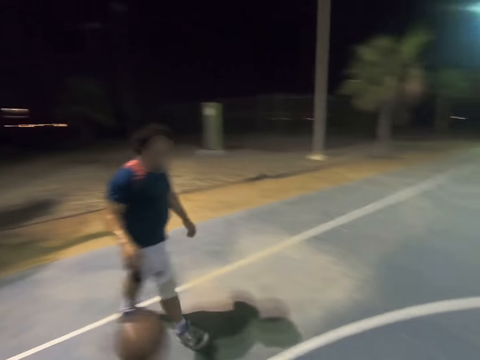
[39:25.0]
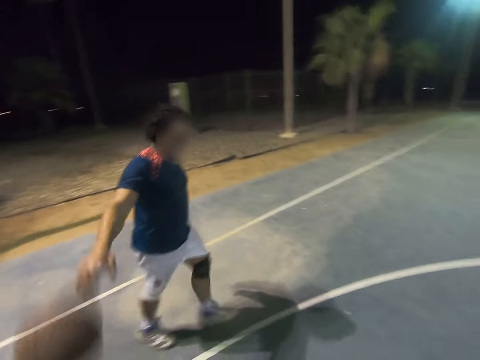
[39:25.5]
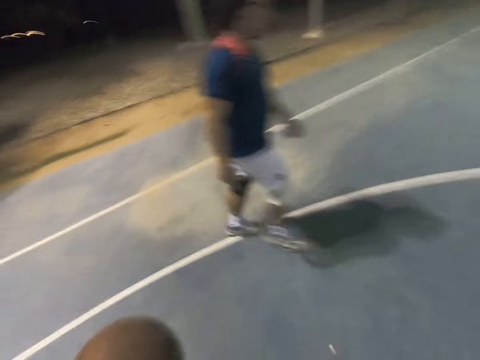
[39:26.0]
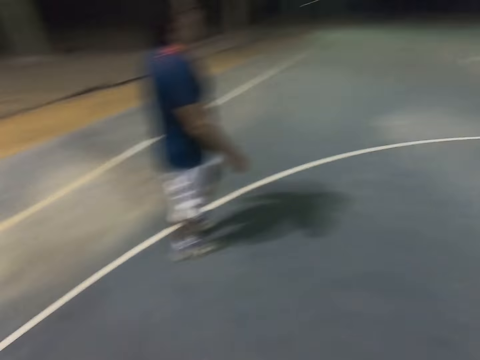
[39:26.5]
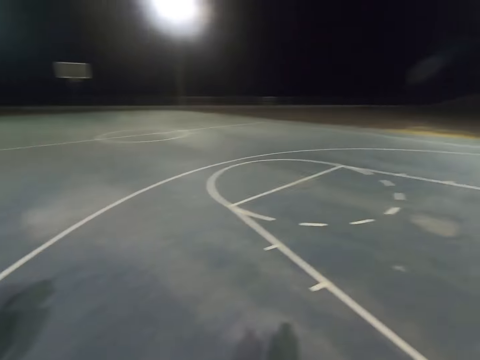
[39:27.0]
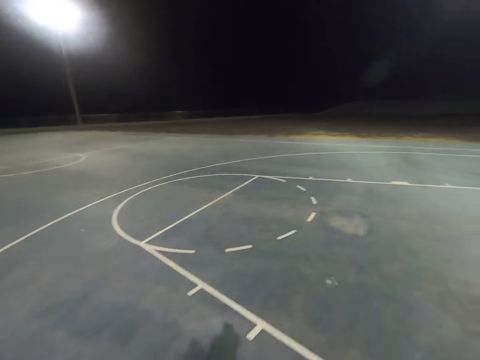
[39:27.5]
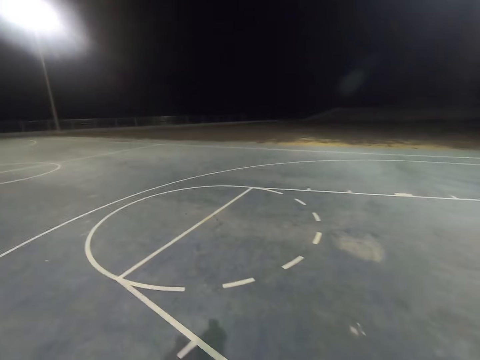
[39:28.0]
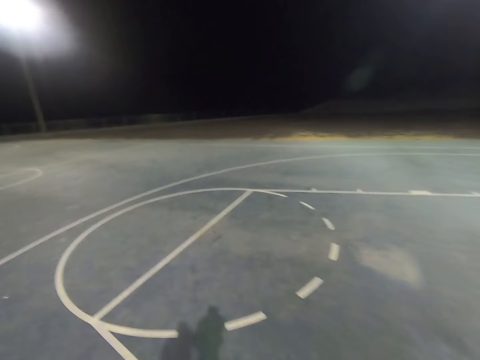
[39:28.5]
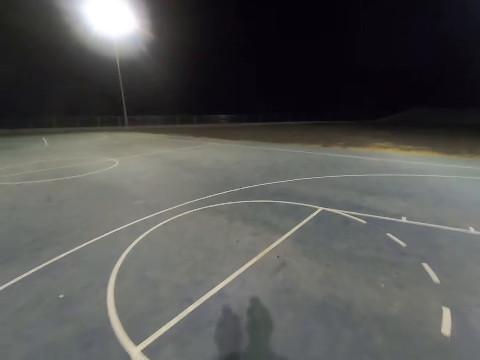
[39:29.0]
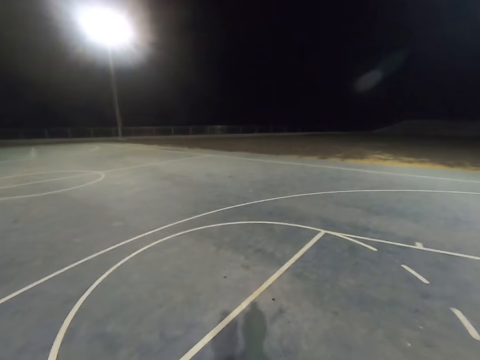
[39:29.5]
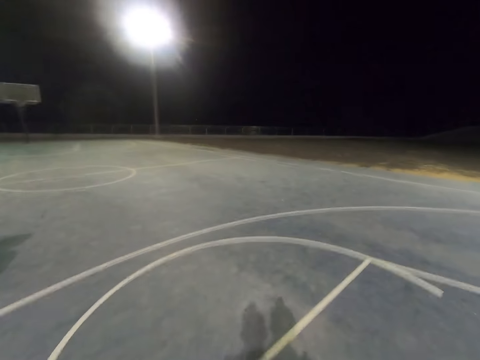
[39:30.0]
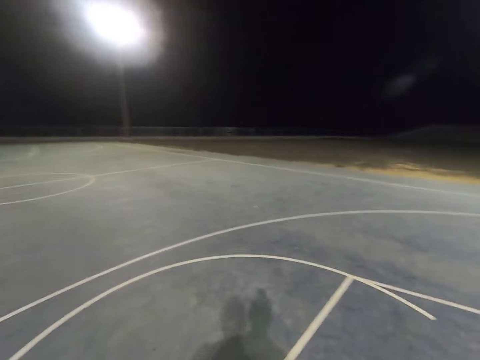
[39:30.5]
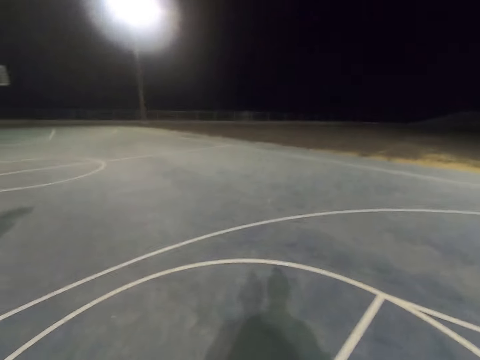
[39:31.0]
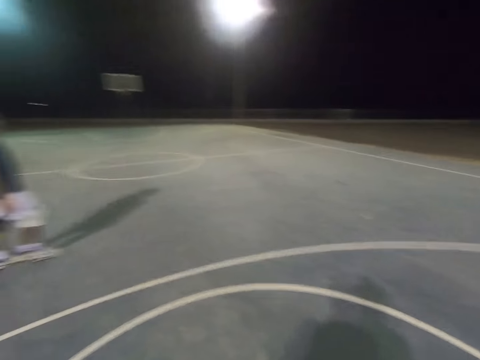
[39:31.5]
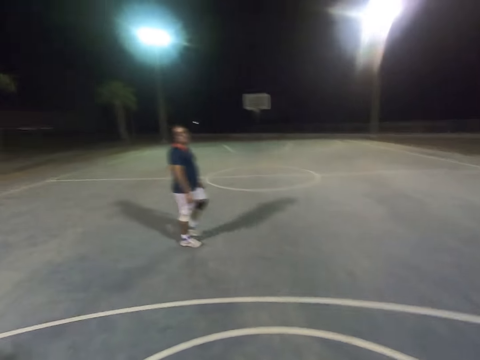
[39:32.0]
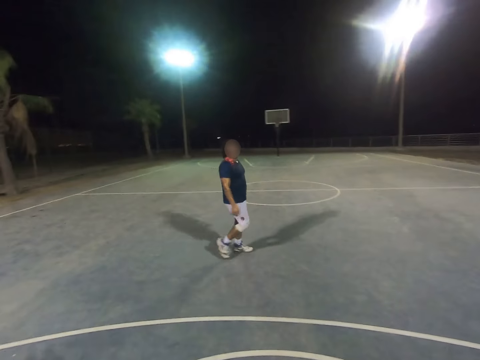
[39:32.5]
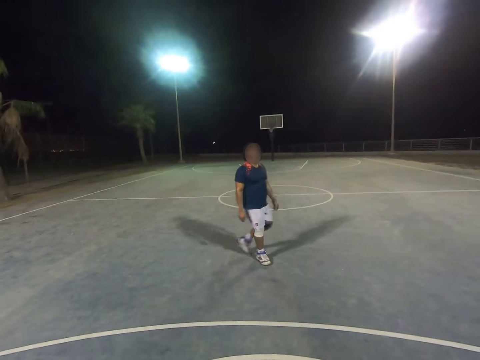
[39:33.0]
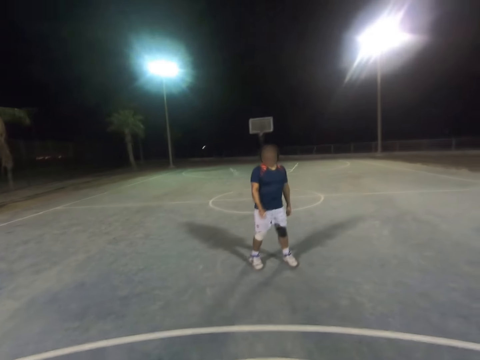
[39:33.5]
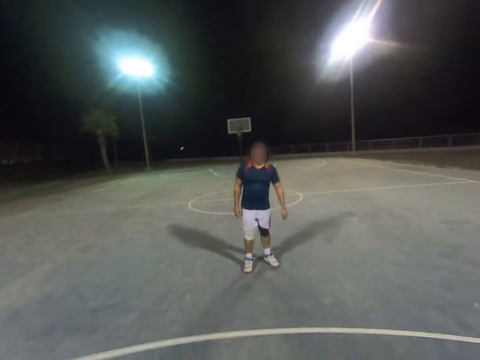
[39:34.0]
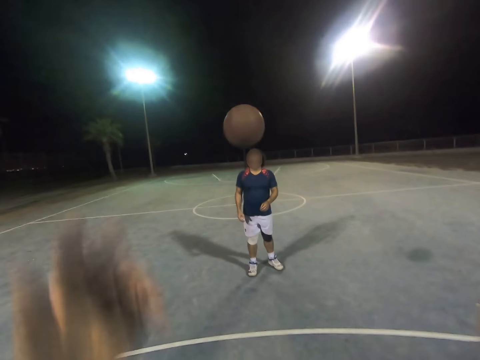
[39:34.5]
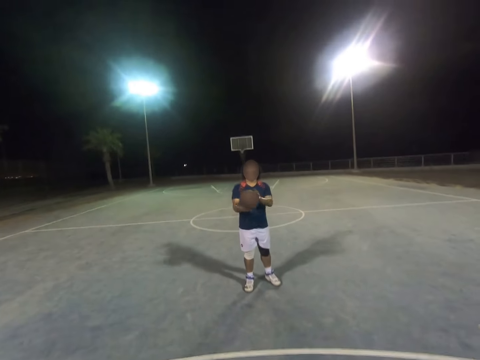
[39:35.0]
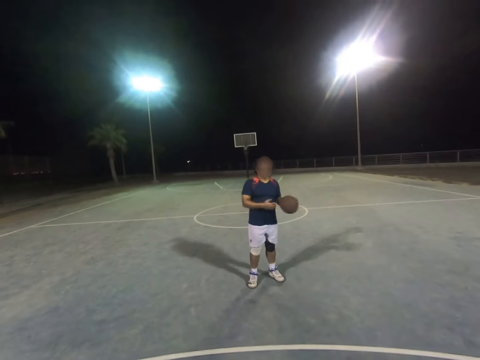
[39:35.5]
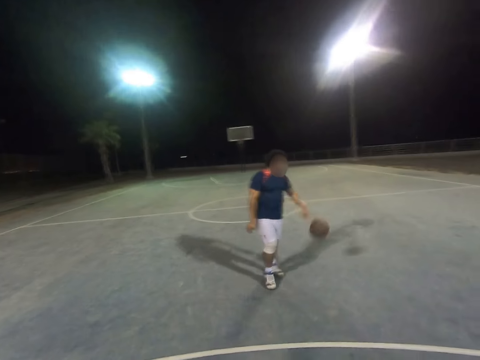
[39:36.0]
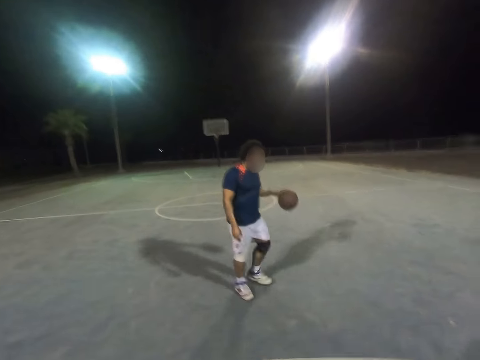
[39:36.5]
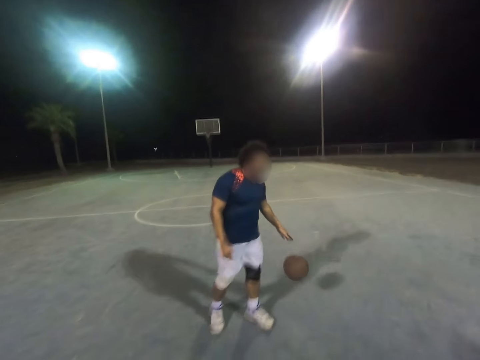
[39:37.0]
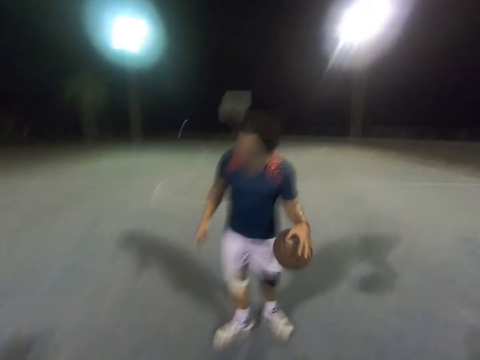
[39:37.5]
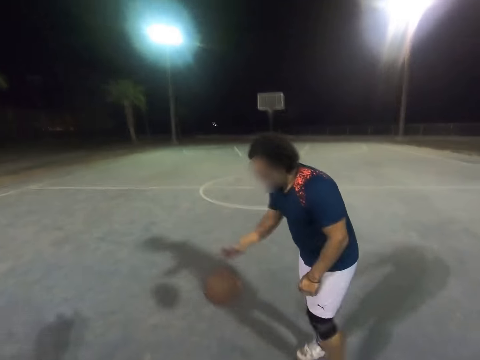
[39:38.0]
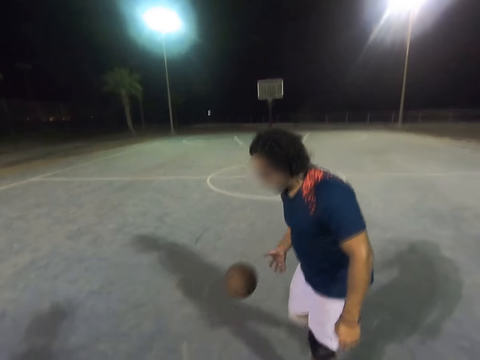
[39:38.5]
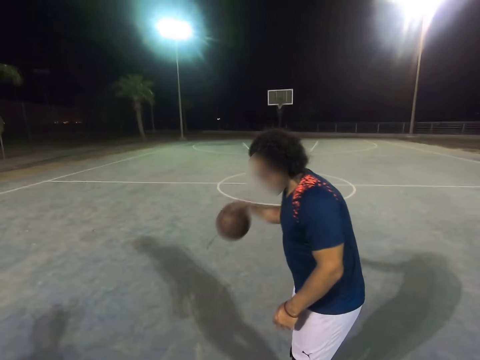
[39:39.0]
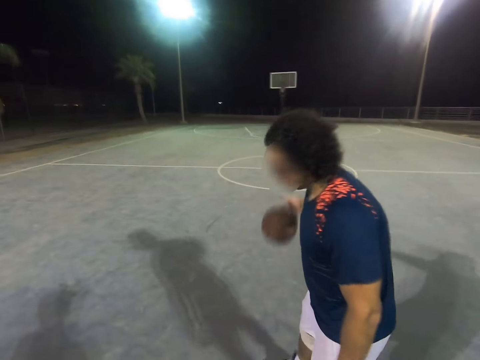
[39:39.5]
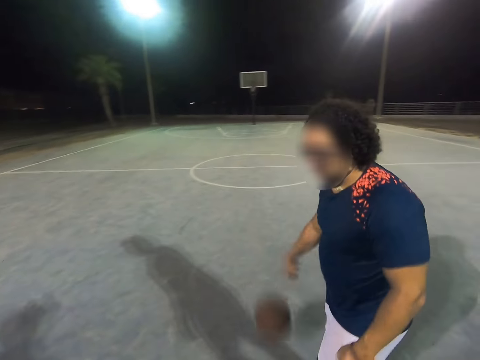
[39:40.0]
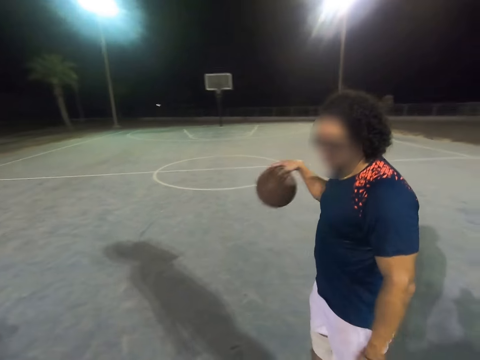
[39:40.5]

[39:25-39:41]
The camera wearer catches the ball and walks on the court. A man walks on the court. The camera wearer walks to a position. The man stops. The camera wearer throws the ball to the man. The man catches the ball and dribbles the ball.

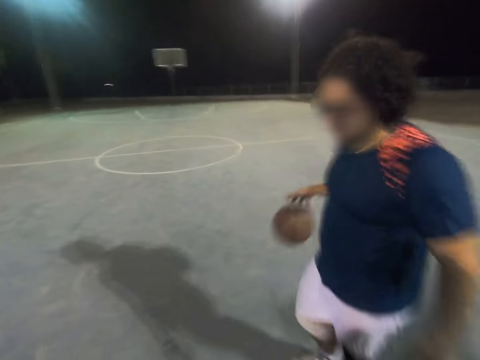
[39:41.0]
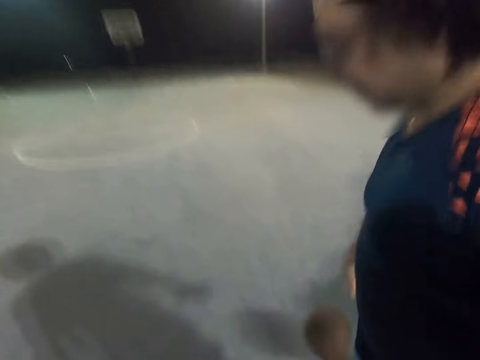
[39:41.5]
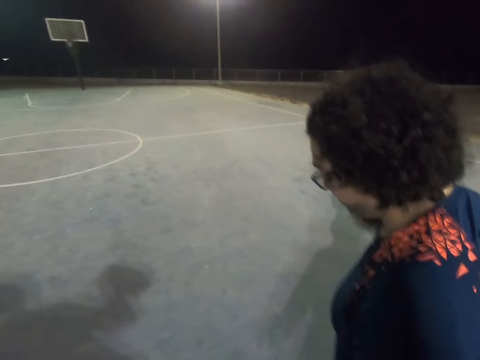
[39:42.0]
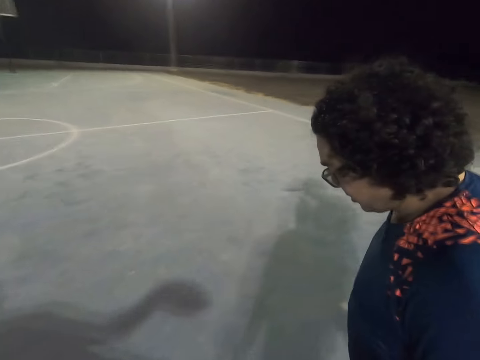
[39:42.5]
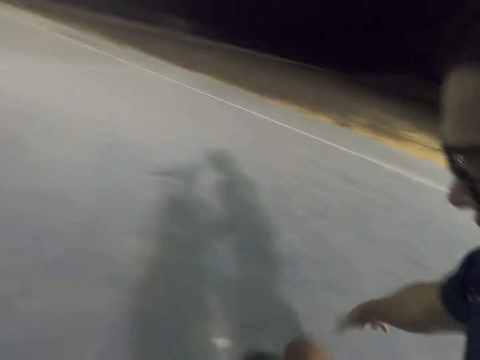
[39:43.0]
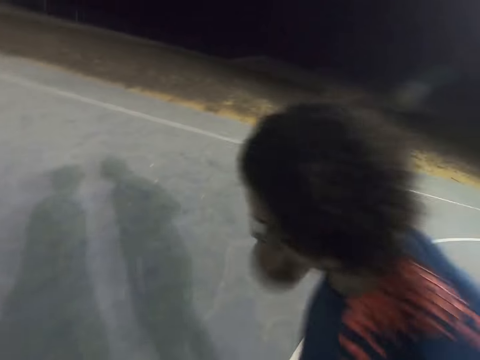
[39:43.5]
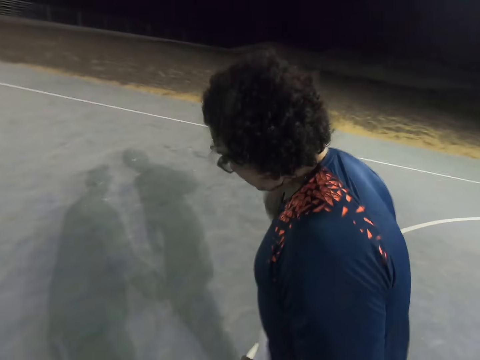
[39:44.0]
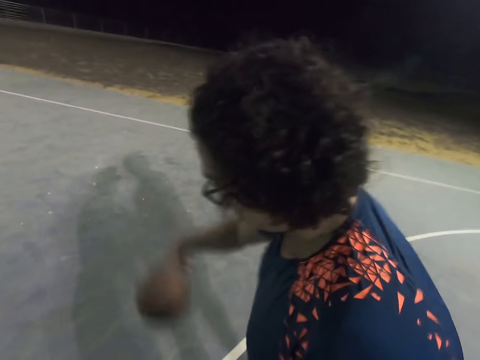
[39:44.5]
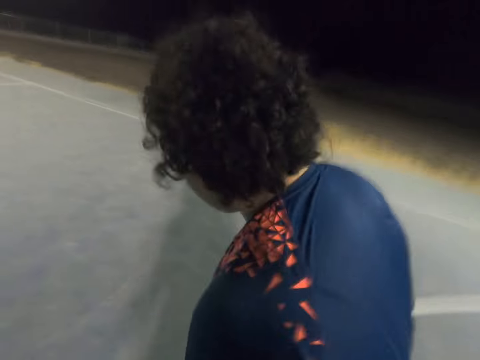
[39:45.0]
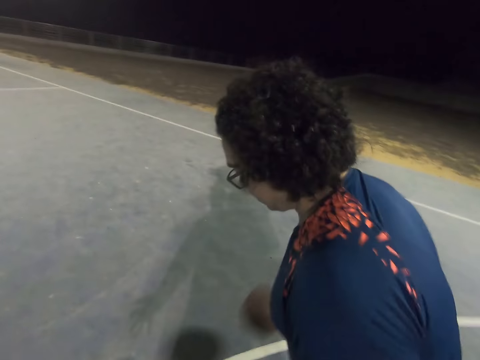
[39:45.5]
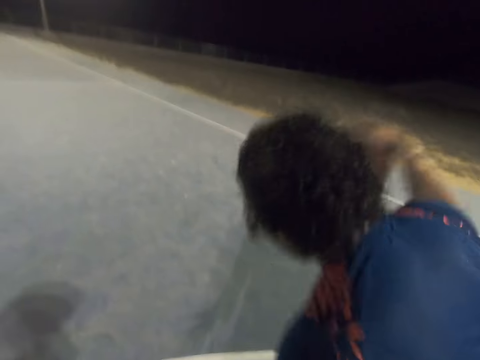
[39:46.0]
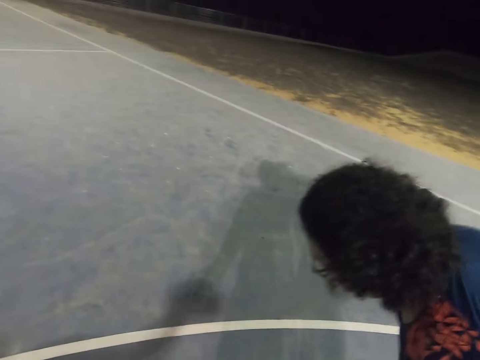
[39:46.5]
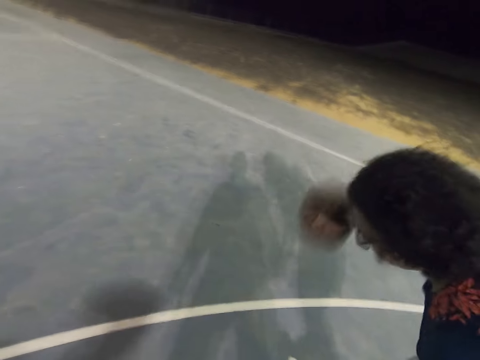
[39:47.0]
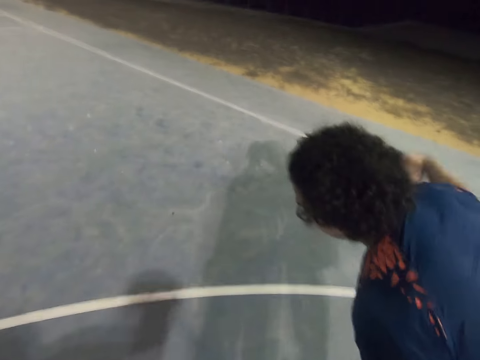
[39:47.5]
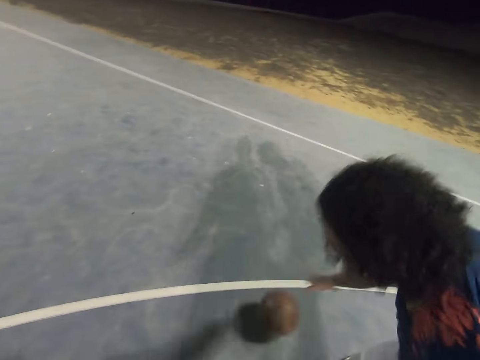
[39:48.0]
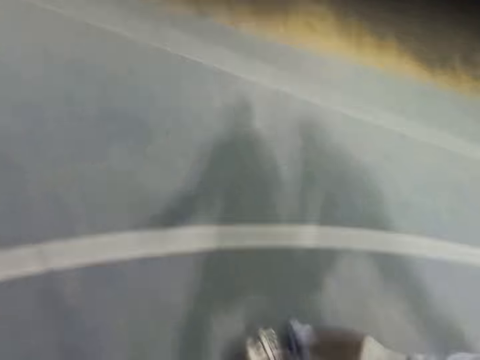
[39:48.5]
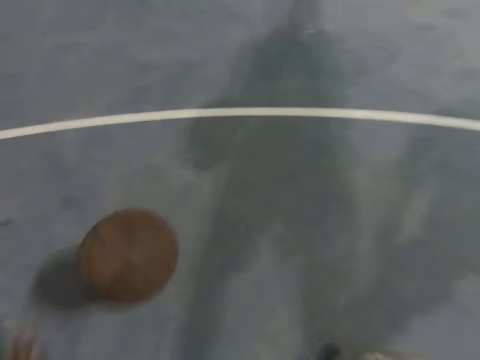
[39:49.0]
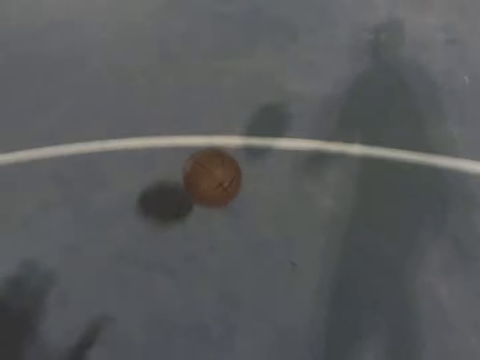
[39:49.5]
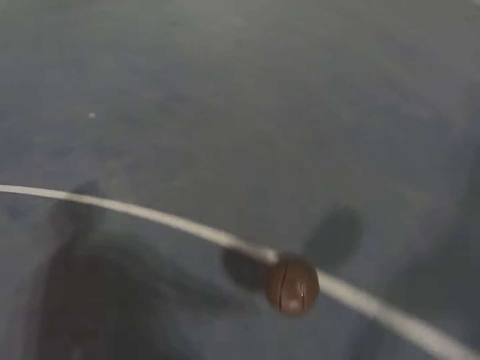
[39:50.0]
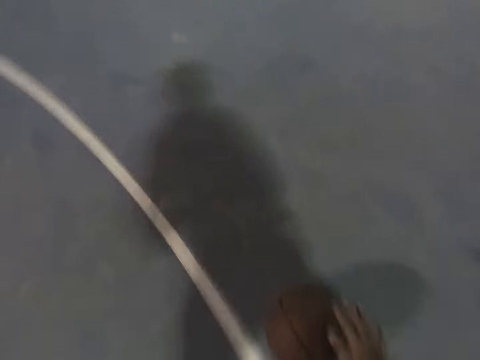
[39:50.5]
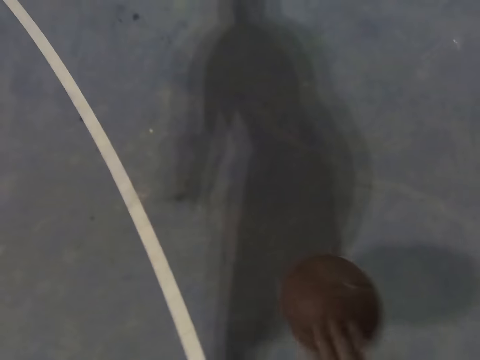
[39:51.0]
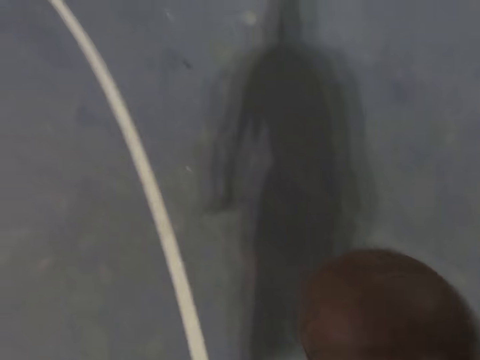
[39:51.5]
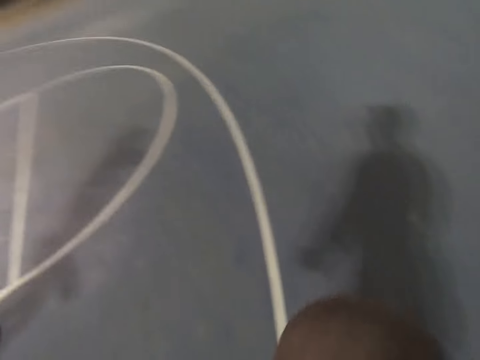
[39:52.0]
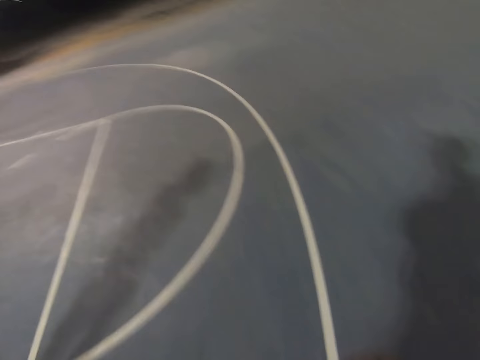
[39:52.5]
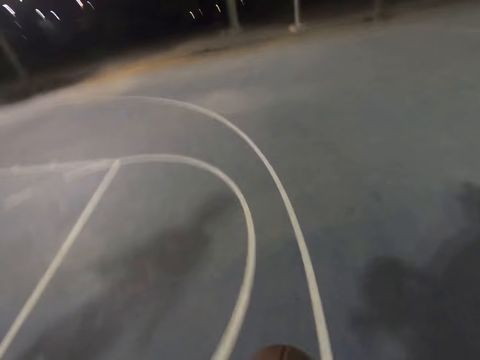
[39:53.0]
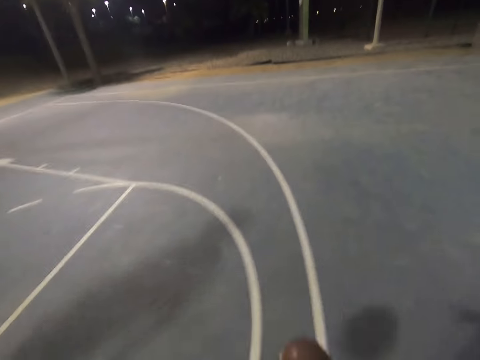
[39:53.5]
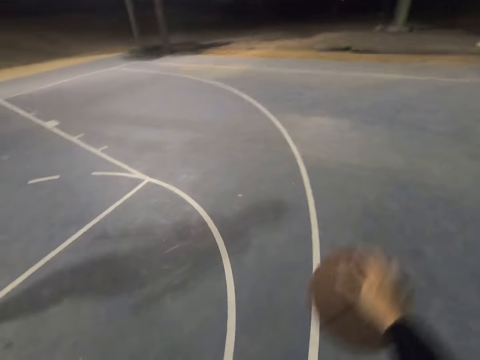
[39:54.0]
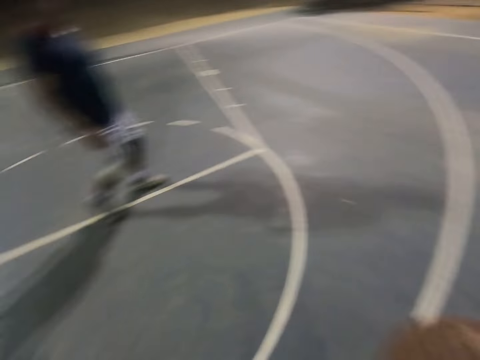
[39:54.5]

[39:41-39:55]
The camera wearer steals the ball. They go for the ball and dribble the ball.
